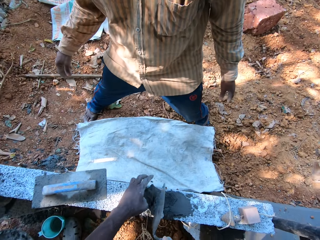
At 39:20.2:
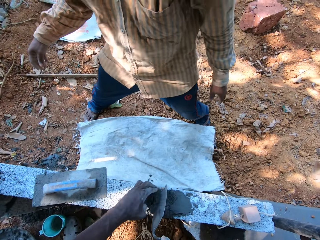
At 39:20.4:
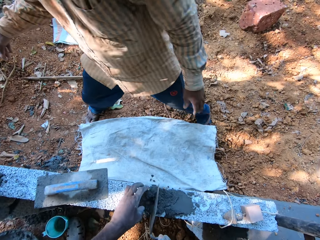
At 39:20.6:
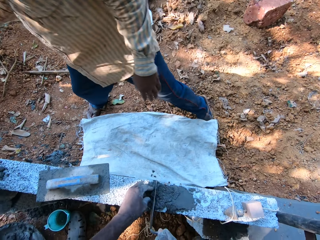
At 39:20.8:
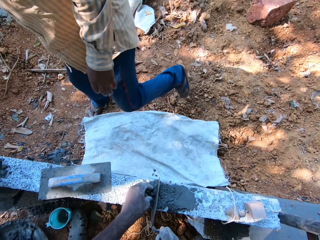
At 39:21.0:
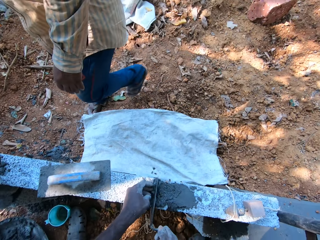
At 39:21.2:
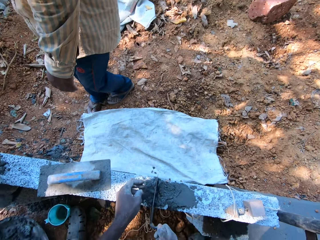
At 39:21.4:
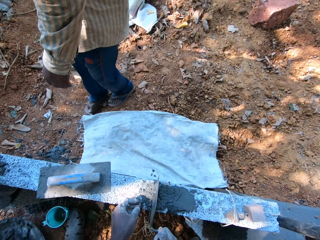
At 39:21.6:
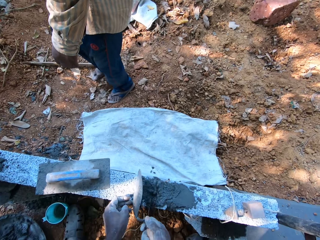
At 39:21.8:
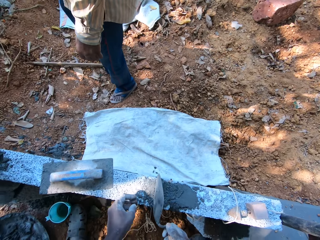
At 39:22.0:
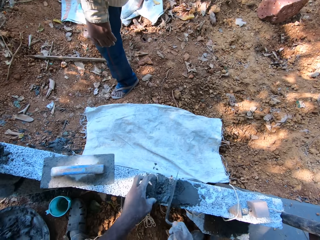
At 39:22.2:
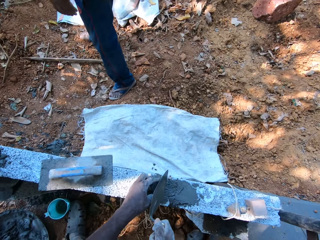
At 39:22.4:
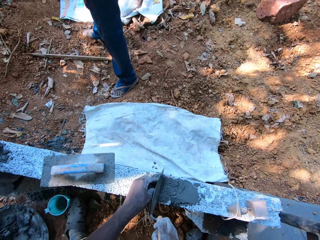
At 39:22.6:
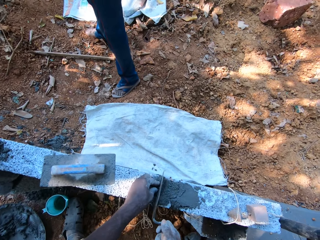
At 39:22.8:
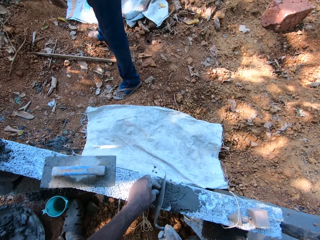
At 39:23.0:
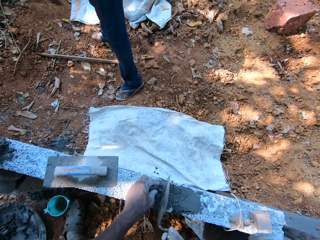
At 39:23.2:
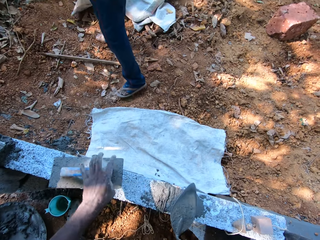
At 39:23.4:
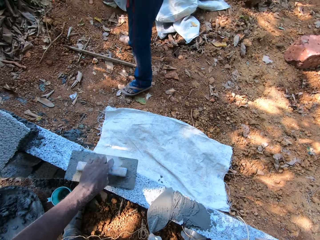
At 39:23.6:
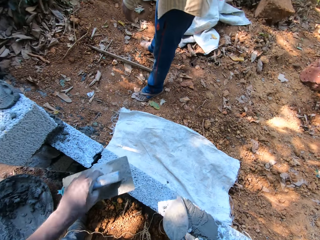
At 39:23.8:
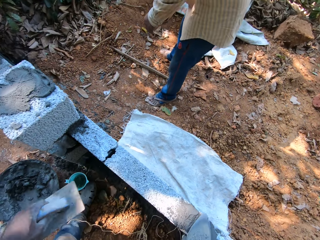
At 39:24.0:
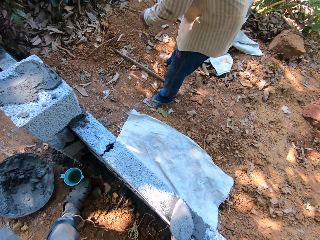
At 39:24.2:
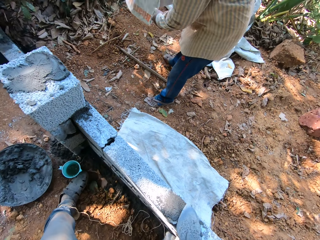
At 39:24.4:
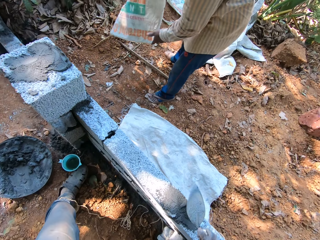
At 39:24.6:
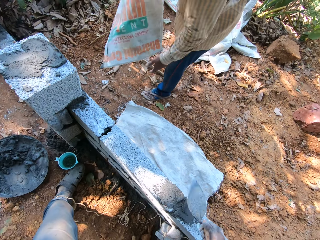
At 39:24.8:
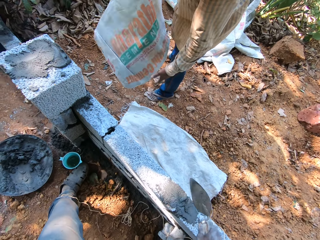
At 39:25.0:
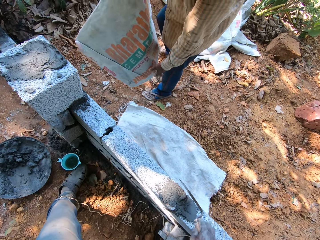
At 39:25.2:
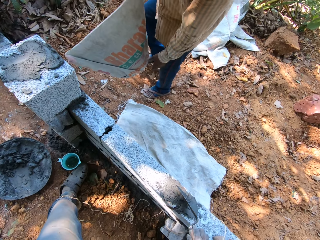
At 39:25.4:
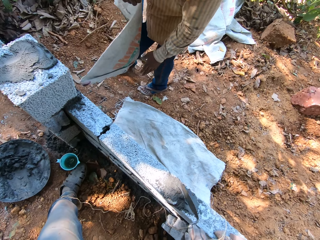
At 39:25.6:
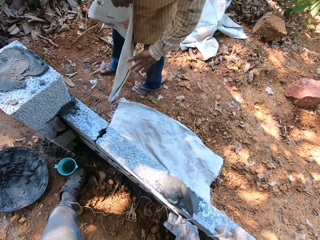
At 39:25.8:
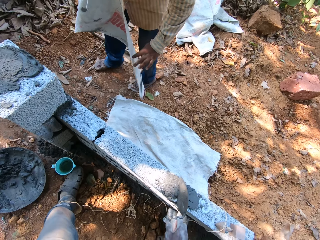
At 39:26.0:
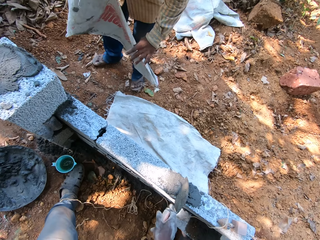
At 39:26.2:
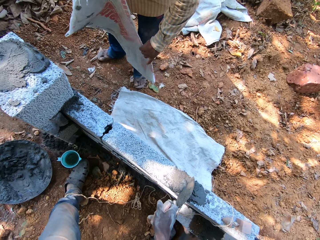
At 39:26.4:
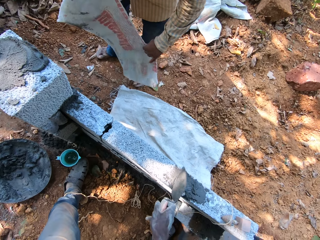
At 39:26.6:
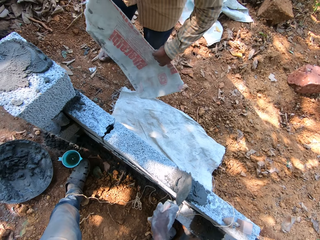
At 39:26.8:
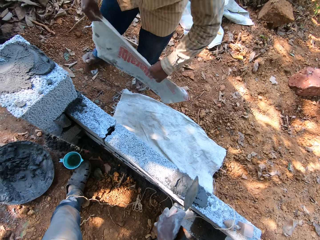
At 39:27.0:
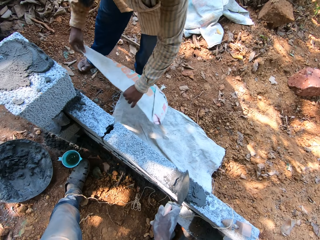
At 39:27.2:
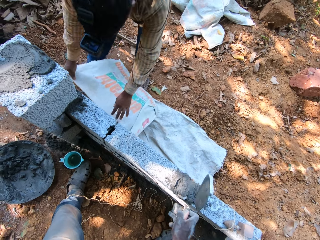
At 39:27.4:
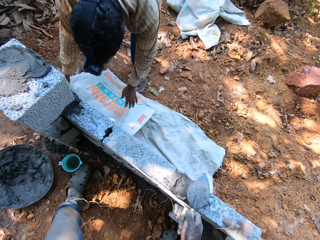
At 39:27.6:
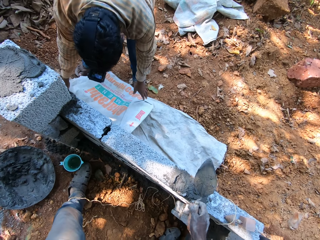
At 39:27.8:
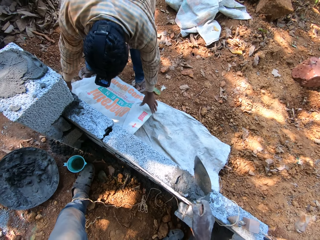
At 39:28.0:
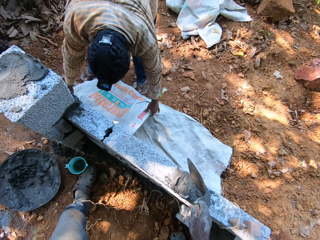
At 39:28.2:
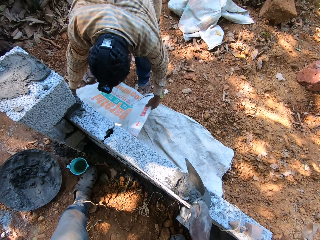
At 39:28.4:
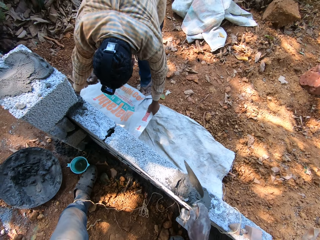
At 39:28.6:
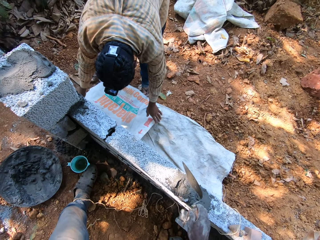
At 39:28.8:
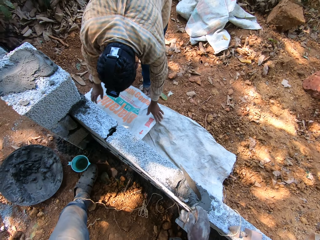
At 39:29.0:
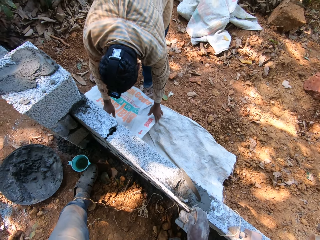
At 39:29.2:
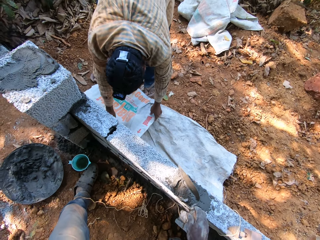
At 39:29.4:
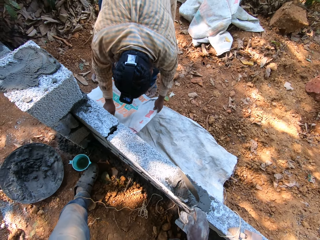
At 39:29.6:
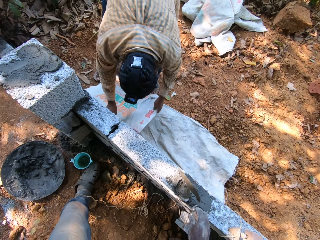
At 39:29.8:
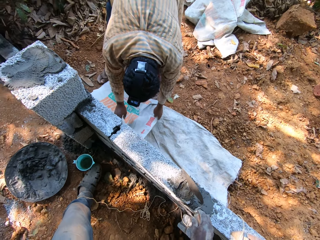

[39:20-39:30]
The camera wearer picks up the plastering trowel from the fence with his left hand. The man spreads a sack in both hands onto the ground.

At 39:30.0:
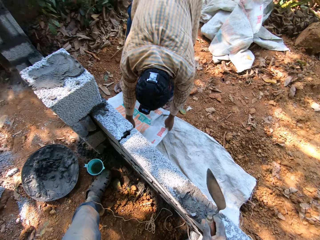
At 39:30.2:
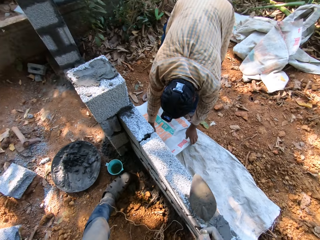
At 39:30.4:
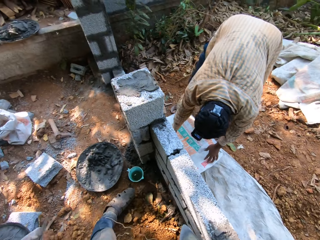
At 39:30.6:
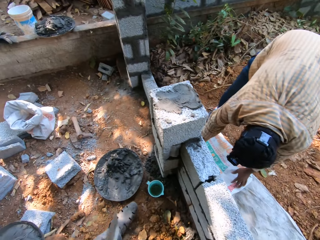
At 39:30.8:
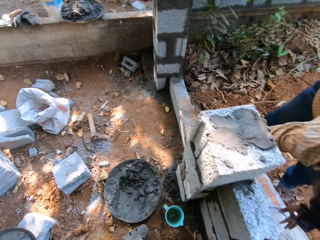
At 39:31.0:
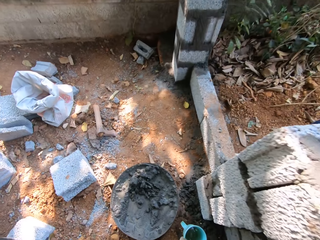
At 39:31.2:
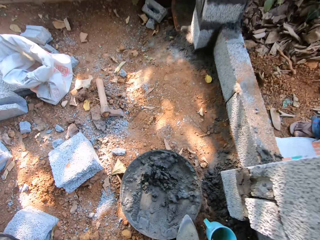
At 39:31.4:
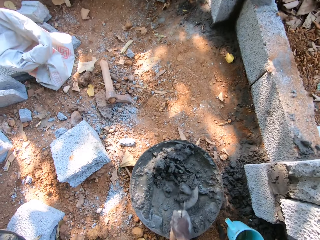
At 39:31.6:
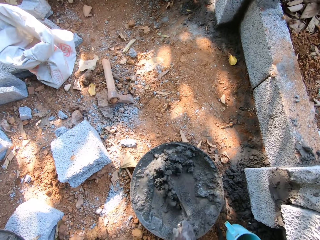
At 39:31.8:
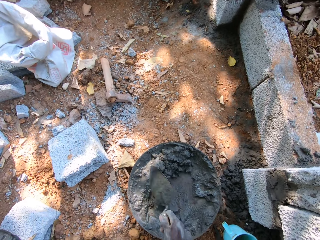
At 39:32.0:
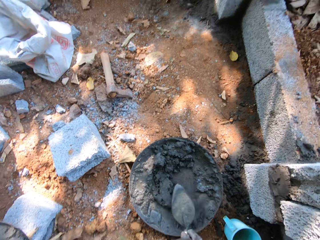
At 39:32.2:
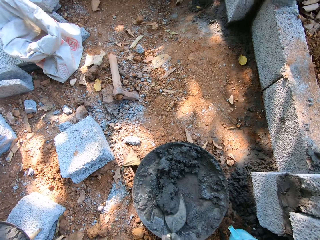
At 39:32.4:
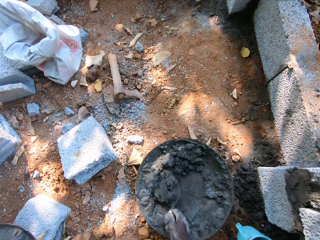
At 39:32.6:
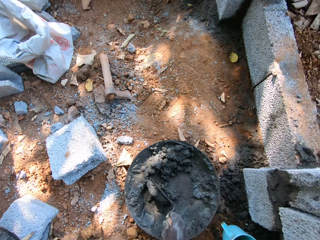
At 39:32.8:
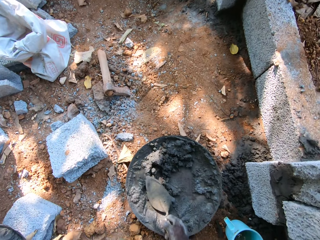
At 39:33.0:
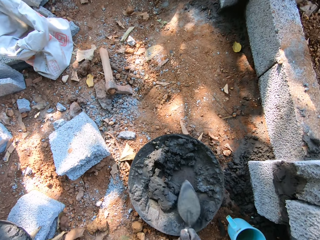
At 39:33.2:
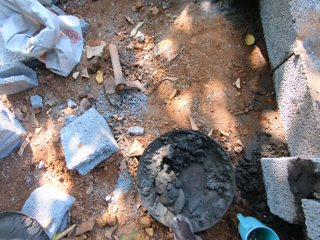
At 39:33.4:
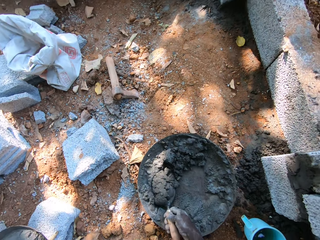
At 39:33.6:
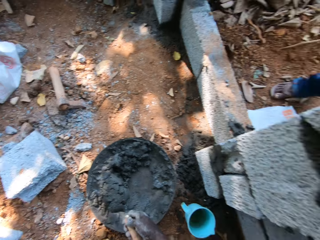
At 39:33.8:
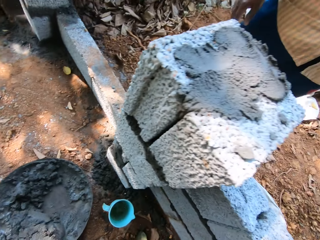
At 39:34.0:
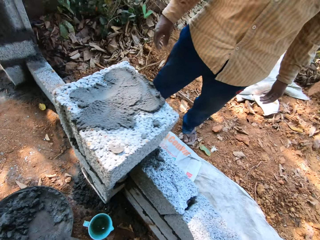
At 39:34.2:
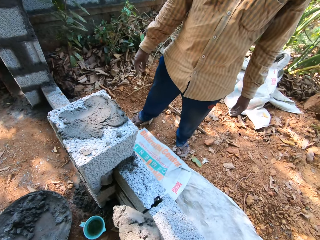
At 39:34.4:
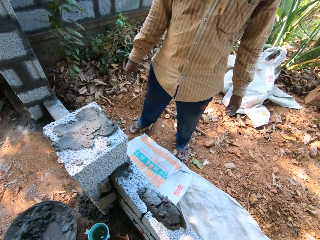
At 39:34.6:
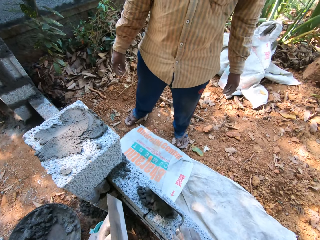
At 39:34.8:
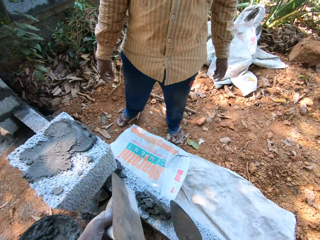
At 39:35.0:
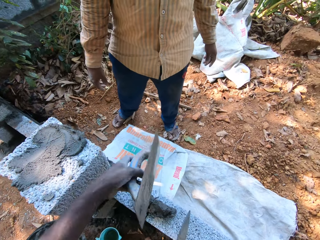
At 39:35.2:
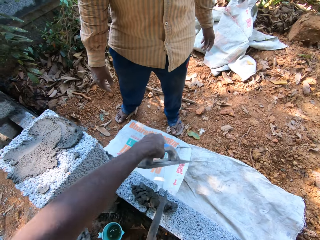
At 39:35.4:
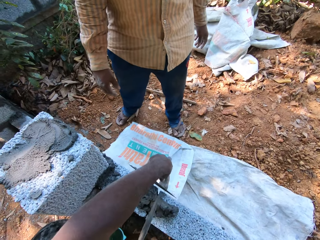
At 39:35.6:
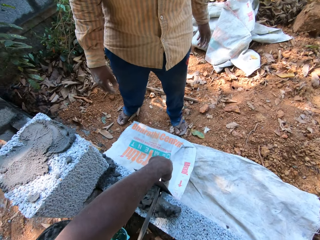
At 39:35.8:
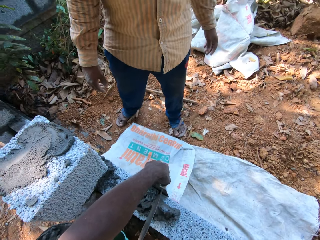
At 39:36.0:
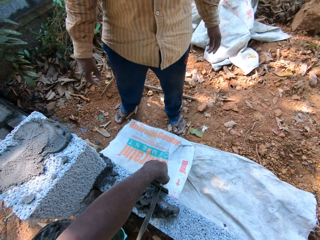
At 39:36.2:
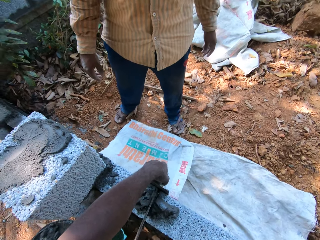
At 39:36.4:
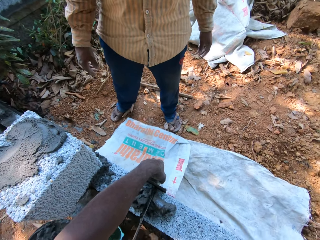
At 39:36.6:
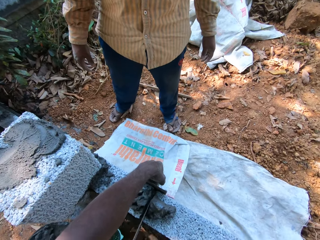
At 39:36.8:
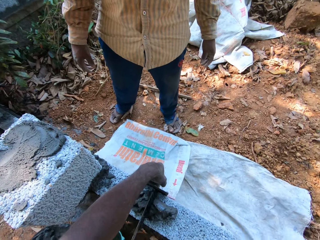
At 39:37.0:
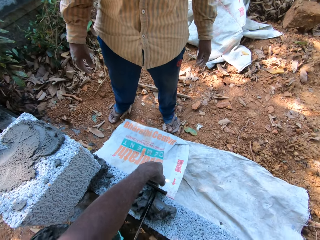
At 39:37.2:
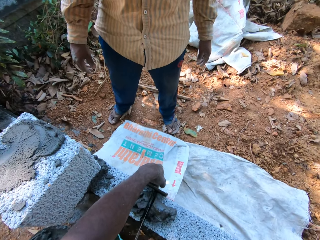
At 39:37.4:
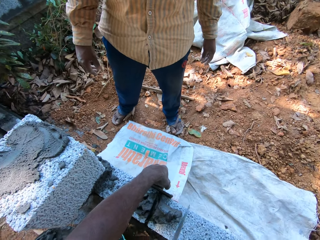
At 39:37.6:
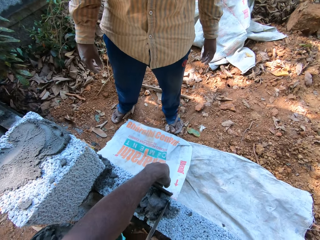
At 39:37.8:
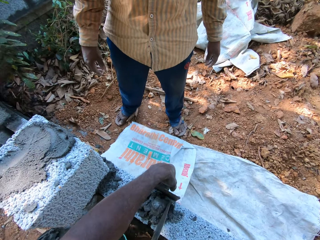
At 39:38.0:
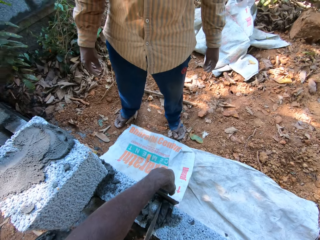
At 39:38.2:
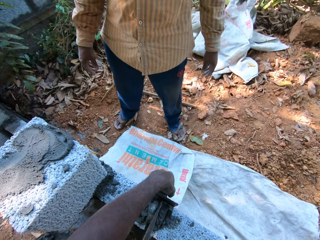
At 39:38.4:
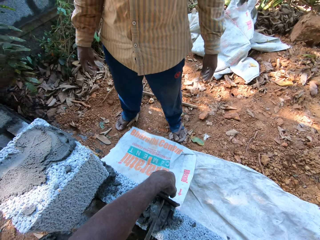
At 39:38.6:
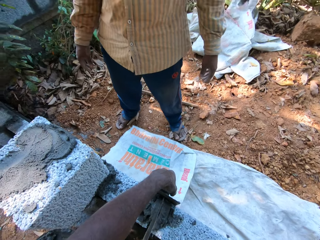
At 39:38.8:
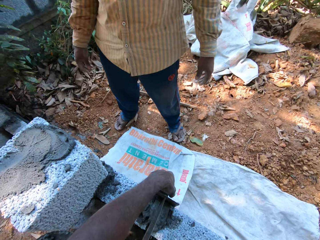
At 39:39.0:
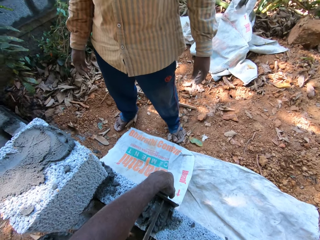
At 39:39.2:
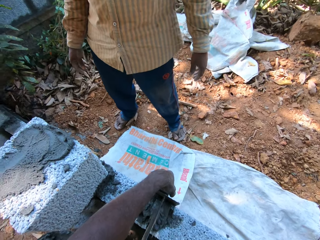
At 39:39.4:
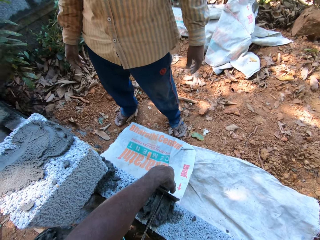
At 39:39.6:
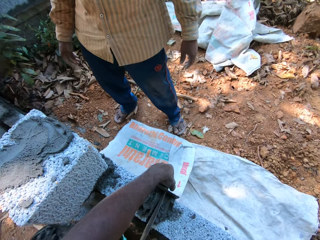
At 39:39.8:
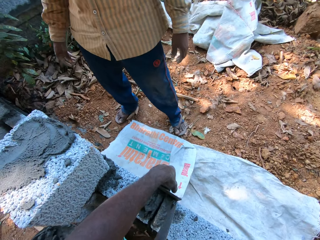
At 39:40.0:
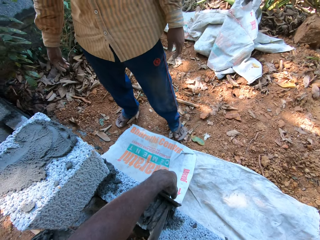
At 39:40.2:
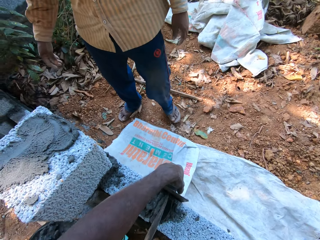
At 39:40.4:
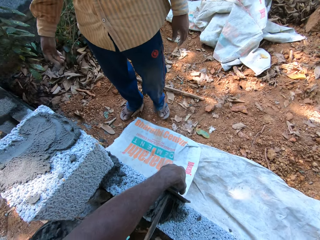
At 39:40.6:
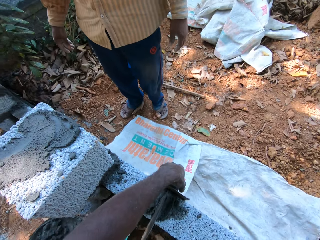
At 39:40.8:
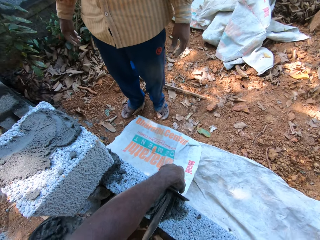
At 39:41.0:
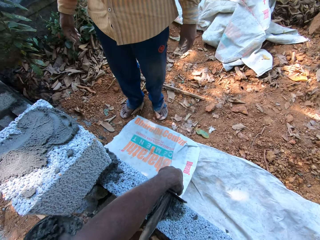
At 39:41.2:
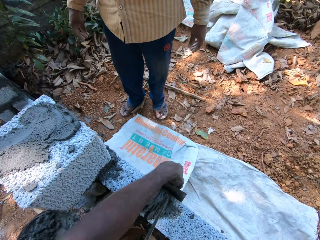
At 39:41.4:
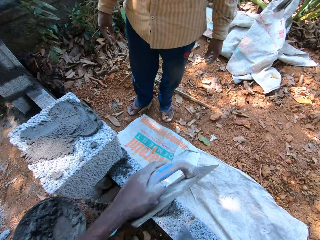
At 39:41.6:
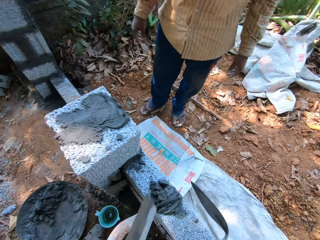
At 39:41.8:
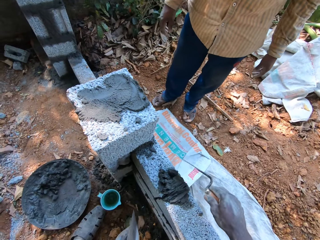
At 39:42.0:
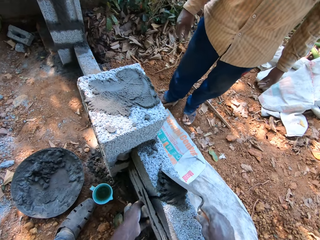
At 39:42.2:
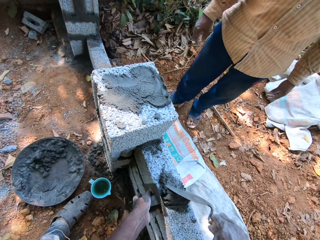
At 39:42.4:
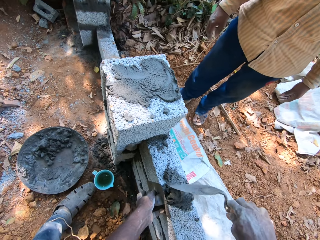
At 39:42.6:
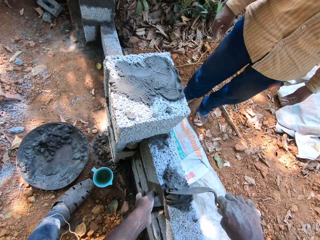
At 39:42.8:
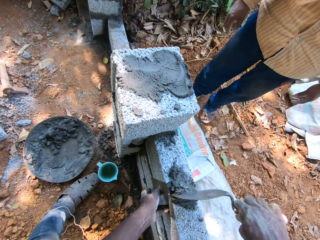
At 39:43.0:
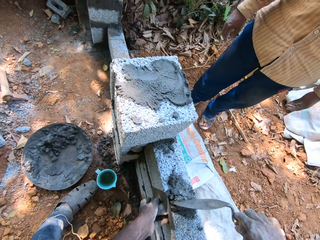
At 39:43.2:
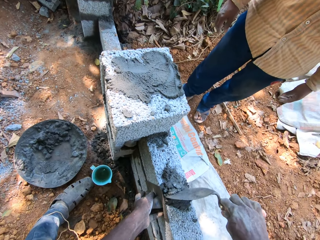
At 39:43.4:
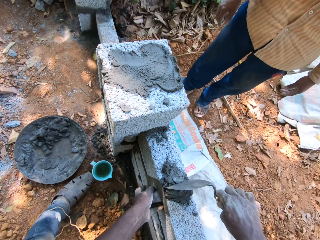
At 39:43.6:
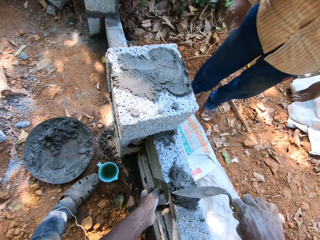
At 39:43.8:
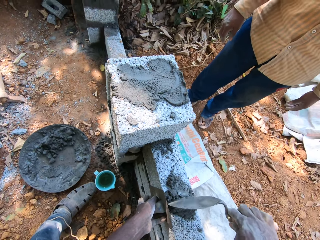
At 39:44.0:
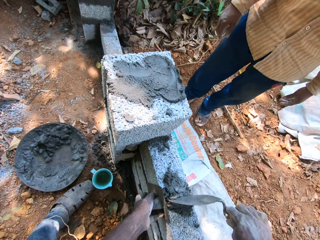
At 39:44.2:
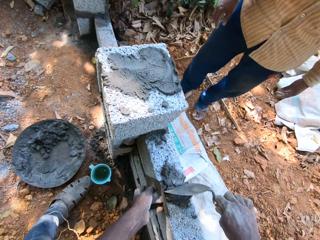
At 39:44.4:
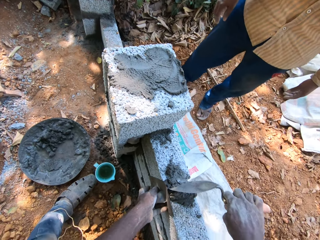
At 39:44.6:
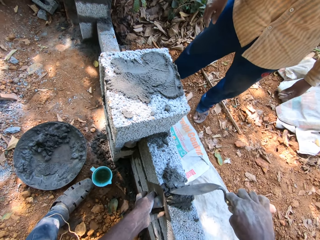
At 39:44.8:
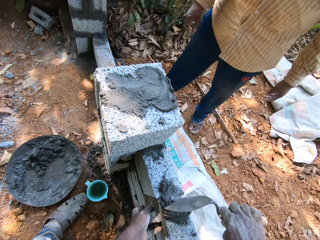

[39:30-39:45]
The camera wearer mixes mortar in the aluminum bowl with the brick trowel in his right hand. He scoops the mortar from the aluminum bowl with the brick trowel in his right hand. He pours the mortar in the brick trowel in his right hand onto the fence. He smoothens the mortar on the fence with the brick trowel in his right hand. He places the plastering trowel in his left hand onto the fence. He smoothens the mortar on the fence with the brick trowel in his right hand. He places the plastering trowel in his left hand onto the fence.
